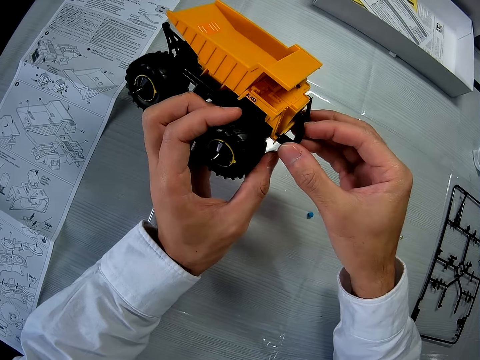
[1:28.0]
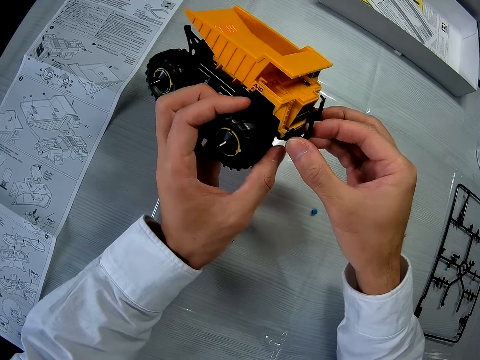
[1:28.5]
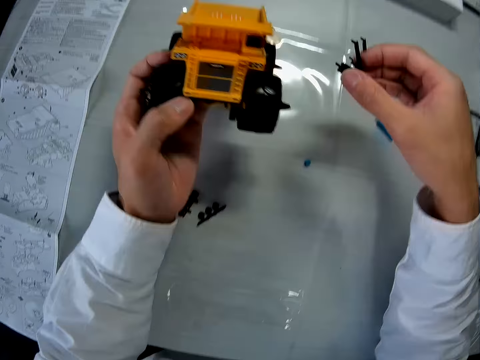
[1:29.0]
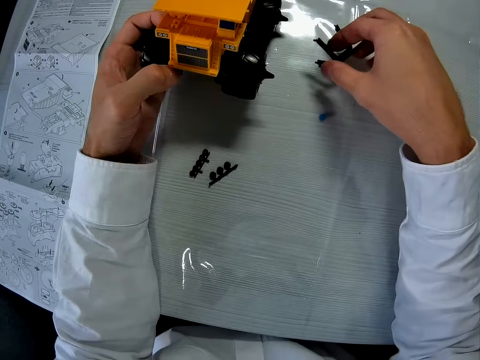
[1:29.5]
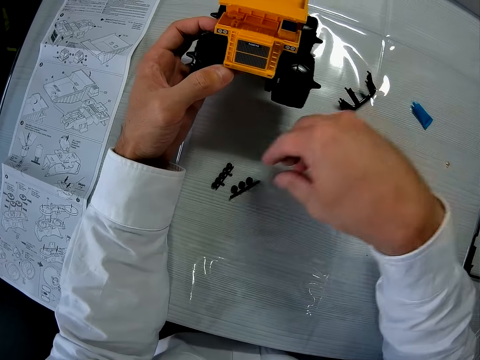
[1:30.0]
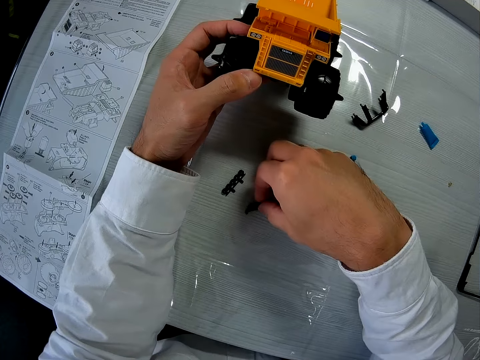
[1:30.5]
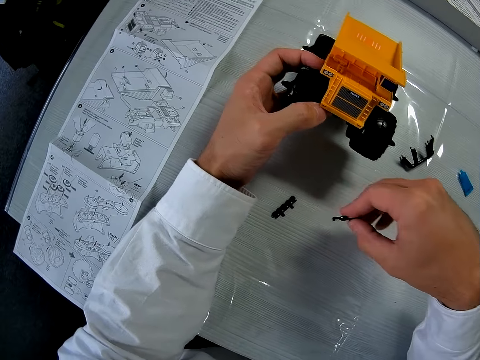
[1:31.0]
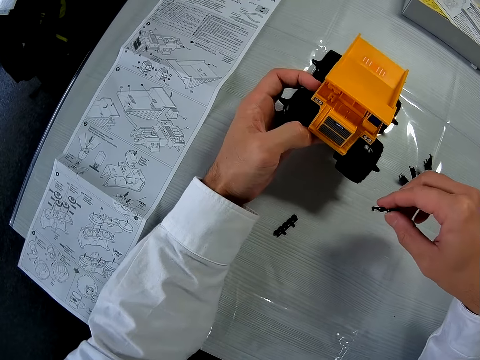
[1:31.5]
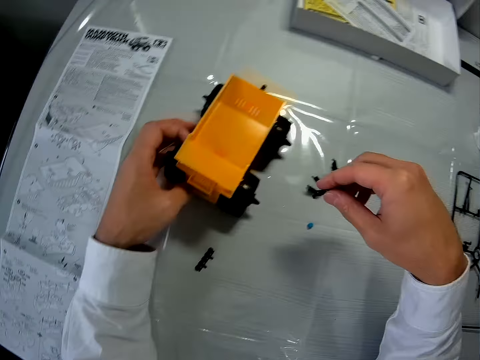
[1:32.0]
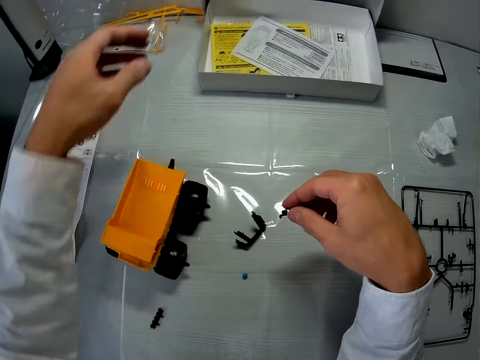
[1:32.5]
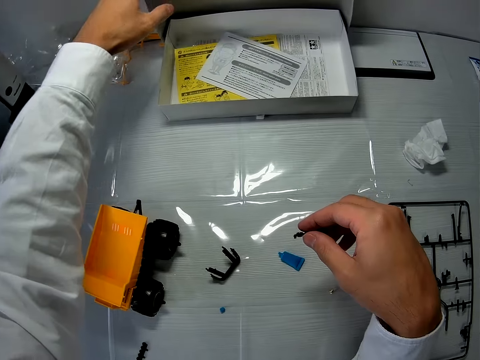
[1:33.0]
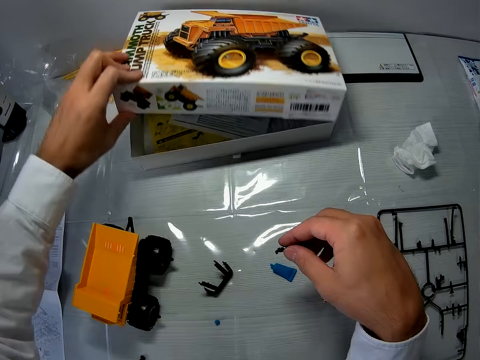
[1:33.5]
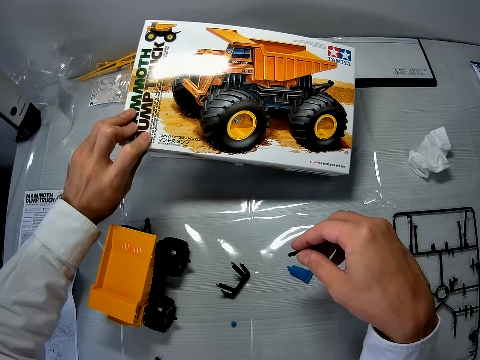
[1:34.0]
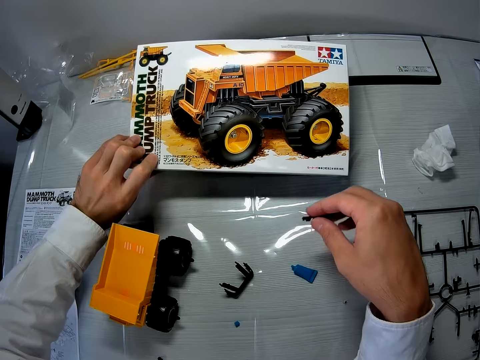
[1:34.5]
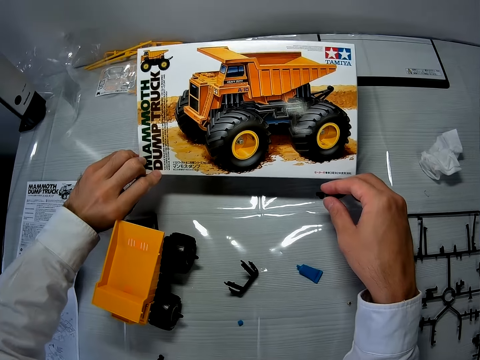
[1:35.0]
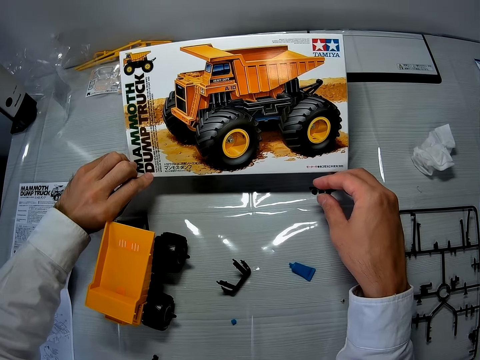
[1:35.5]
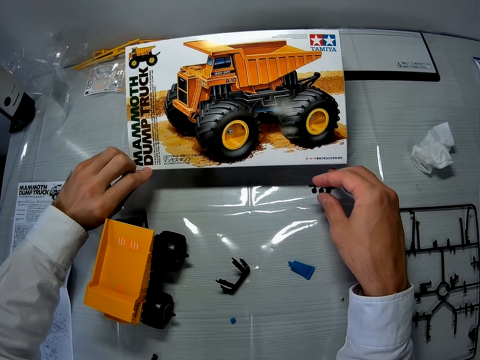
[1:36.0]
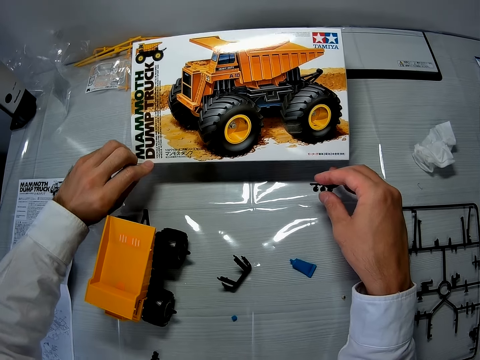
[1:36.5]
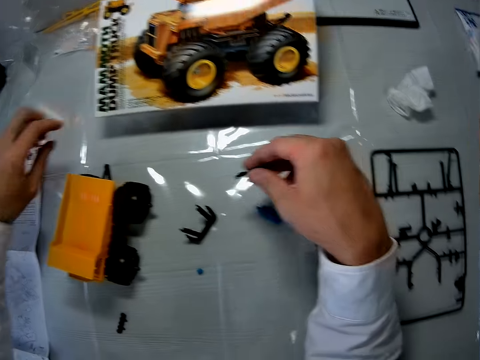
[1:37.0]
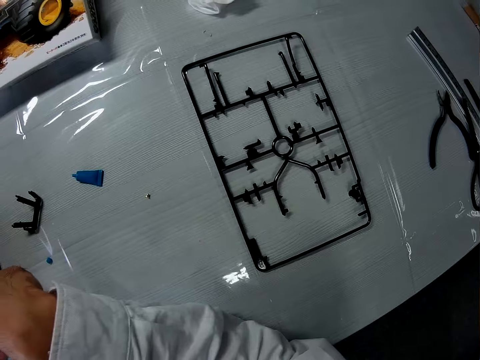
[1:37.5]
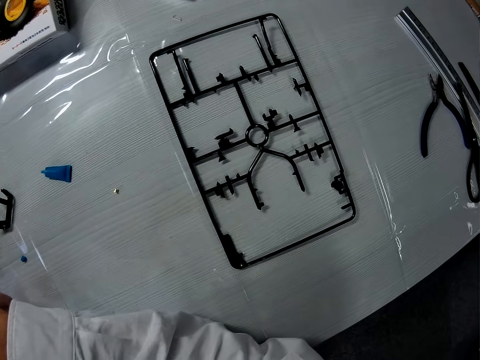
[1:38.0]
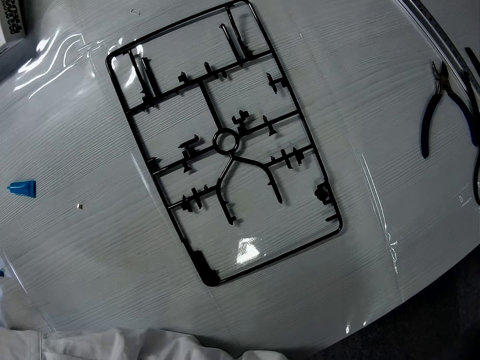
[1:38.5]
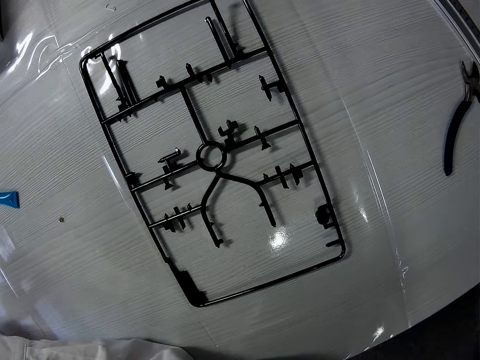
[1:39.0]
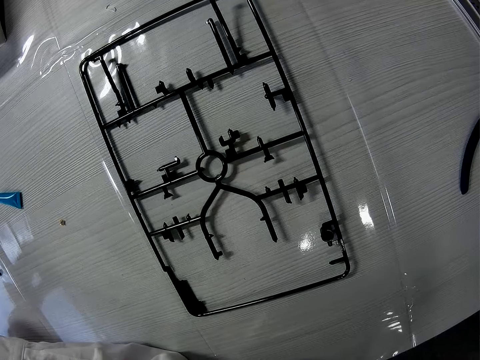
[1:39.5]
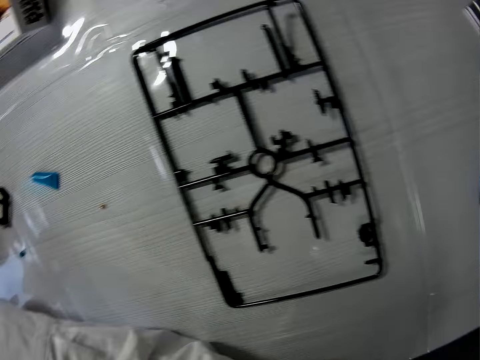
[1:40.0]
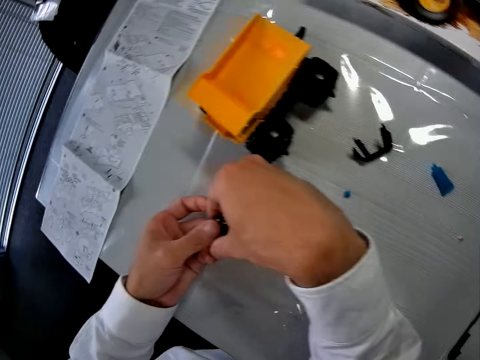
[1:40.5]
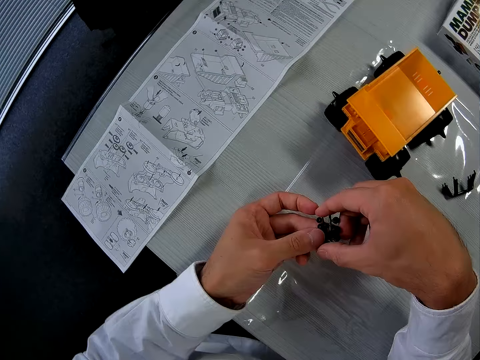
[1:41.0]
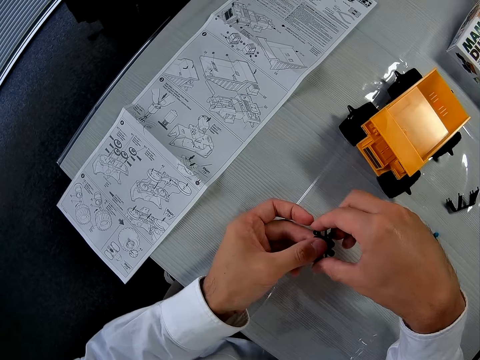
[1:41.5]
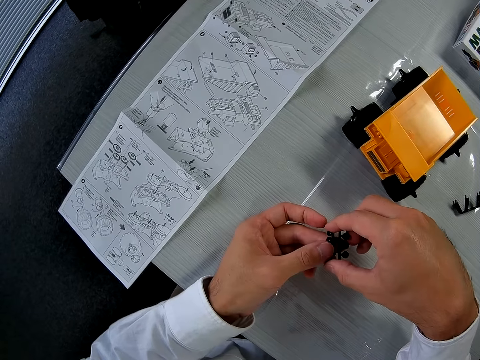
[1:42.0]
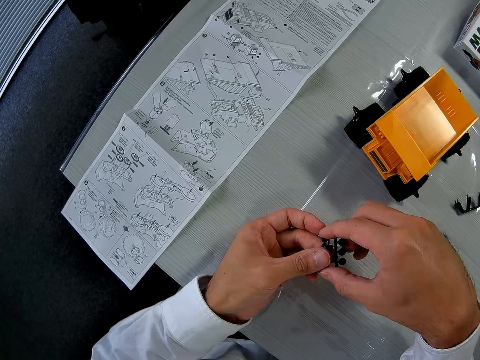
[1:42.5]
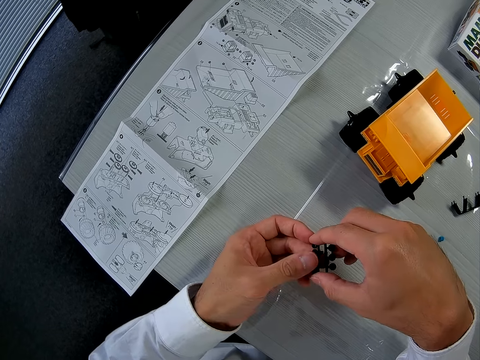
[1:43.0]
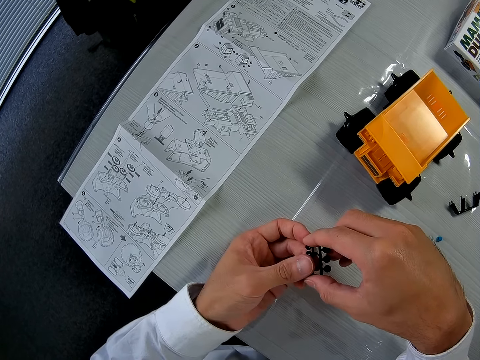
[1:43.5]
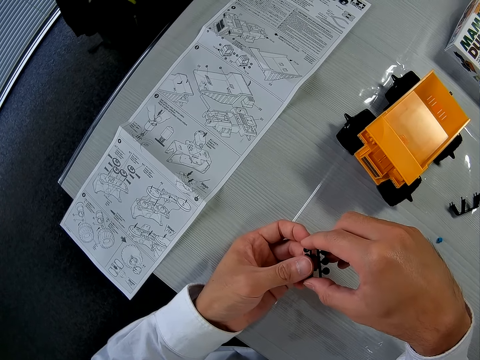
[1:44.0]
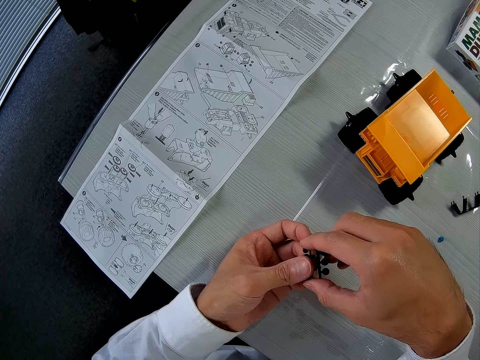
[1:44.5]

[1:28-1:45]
The camera wearer moves a piece off the toy. He drops the dump truck piece on the table. He picks another dump truck piece from the table with his right hand. He drops the dump truck on the table with his left hand. He picks the toy box on the table. He checks the dump truck box. He stares at the toy drawn on the box. He moves his hand off the box. He holds the dump truck piece with both hands.

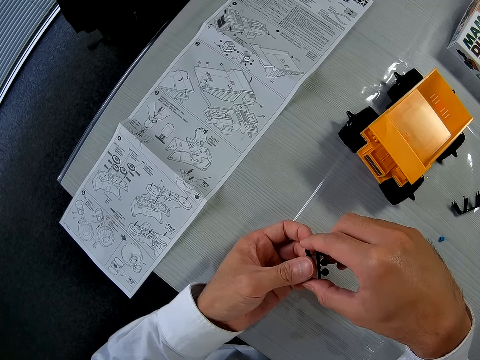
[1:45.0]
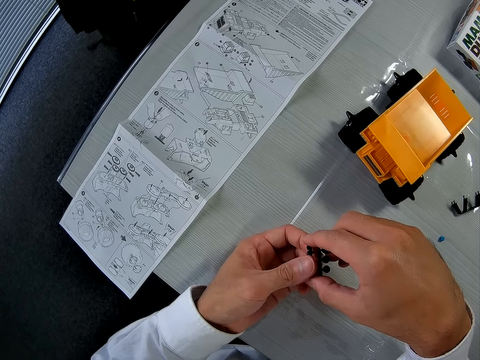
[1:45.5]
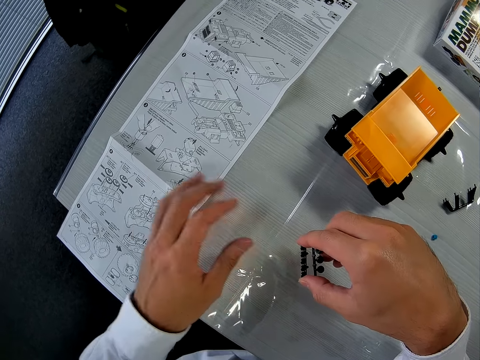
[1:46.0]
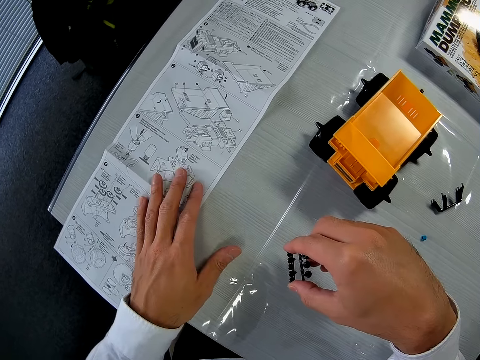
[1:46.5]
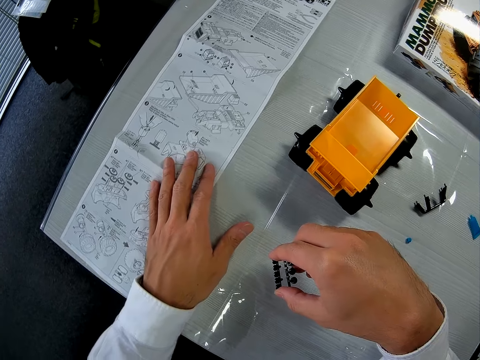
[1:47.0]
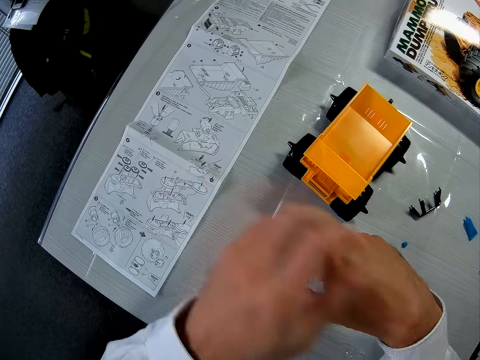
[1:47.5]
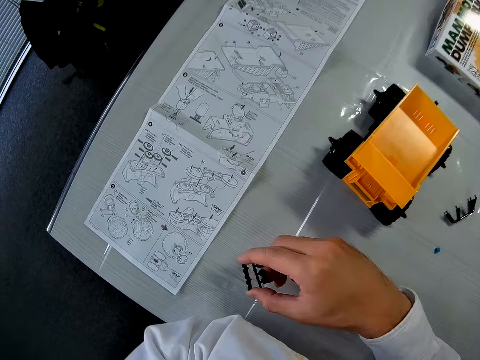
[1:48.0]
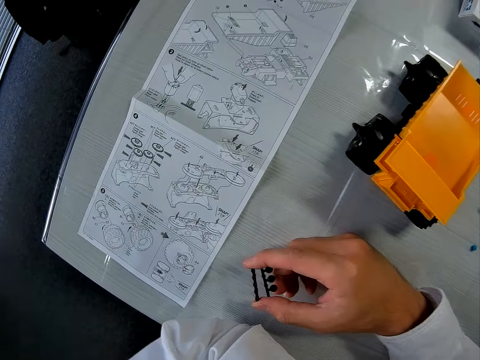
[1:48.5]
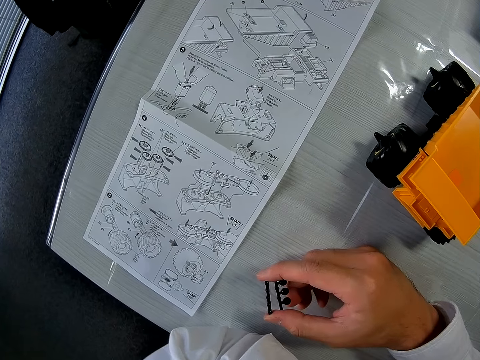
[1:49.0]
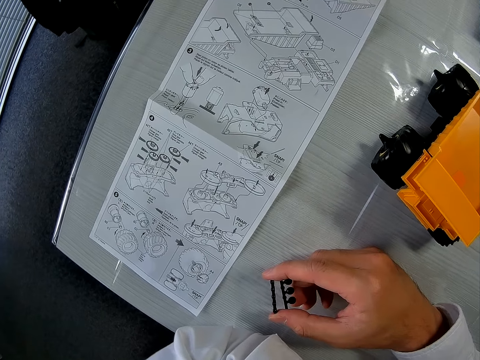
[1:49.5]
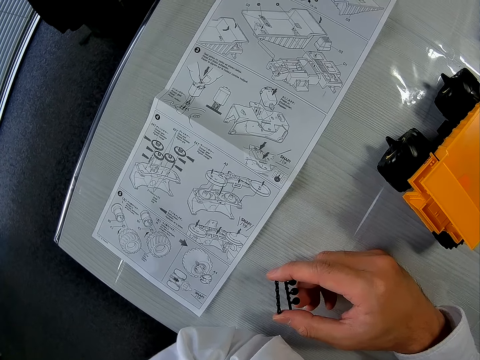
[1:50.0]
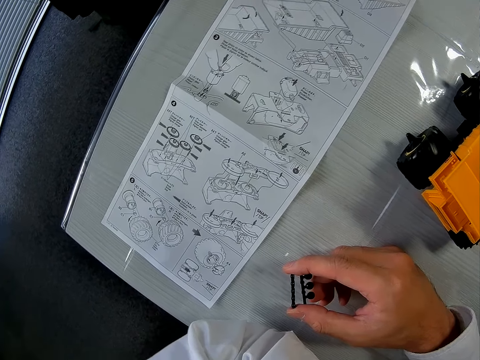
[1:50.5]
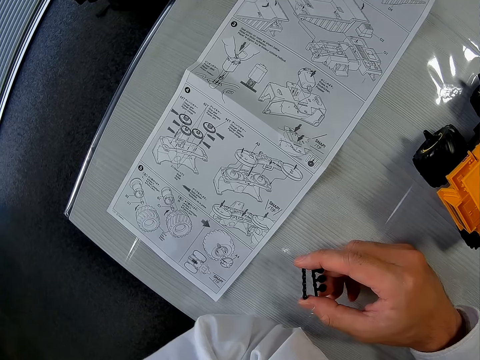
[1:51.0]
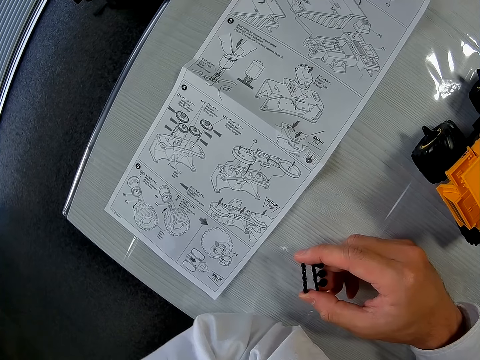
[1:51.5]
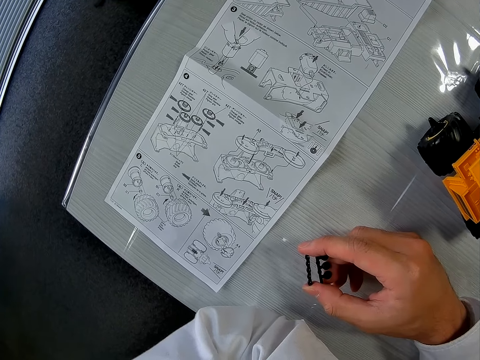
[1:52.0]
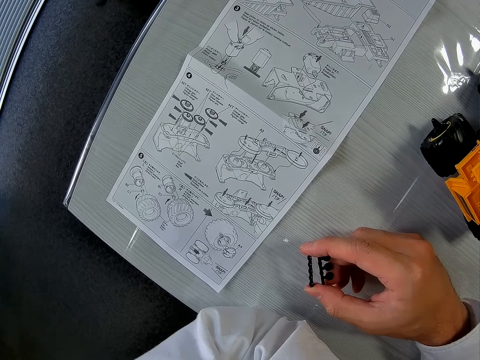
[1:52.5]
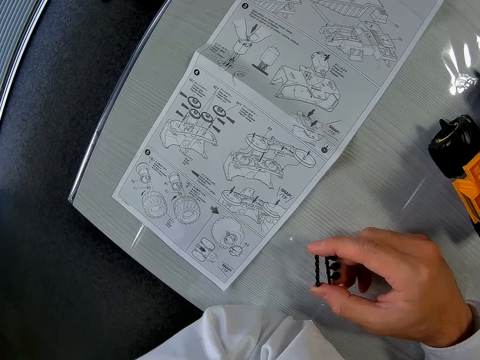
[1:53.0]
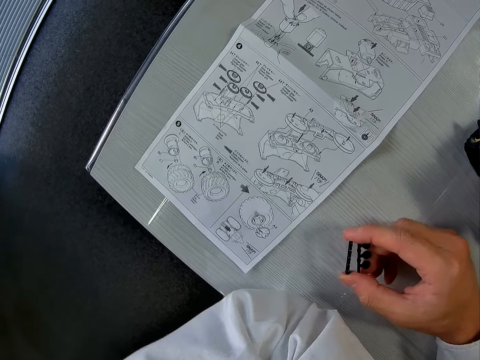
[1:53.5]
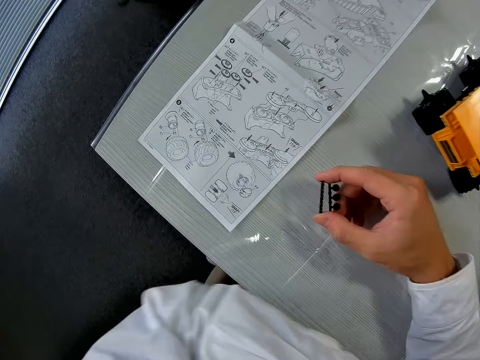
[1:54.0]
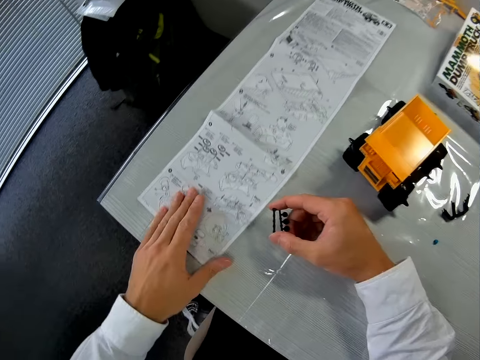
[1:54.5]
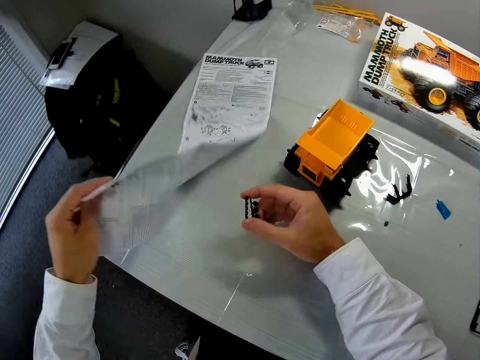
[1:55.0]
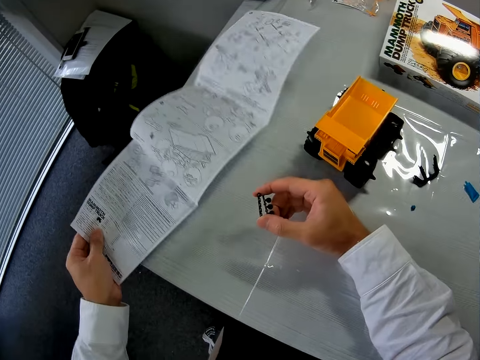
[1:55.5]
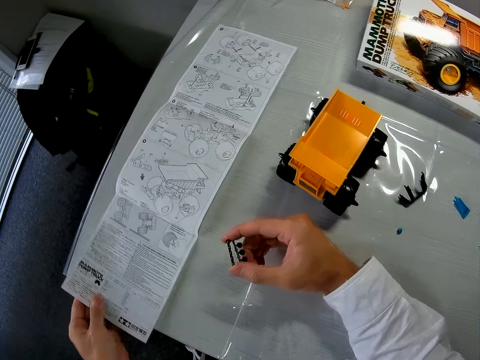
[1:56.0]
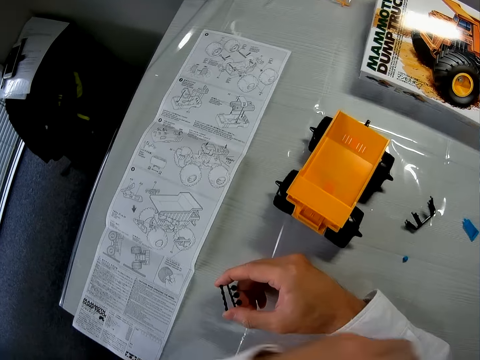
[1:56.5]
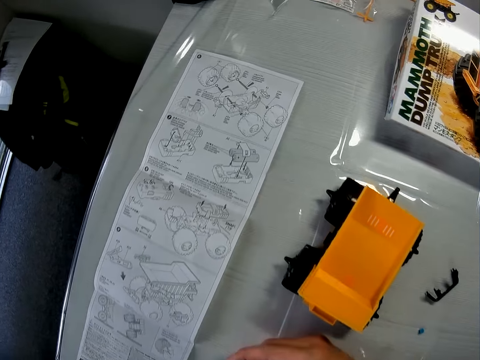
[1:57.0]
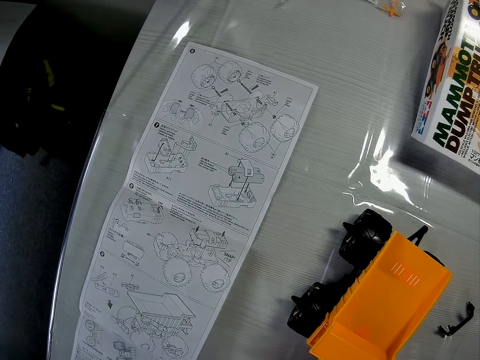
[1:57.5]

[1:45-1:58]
The camera wearer adjusts the dump truck instruction manual or booklet with the left hand. They stare at the booklet. They turn the dump truck instruction manual. They stare at the booklet.
